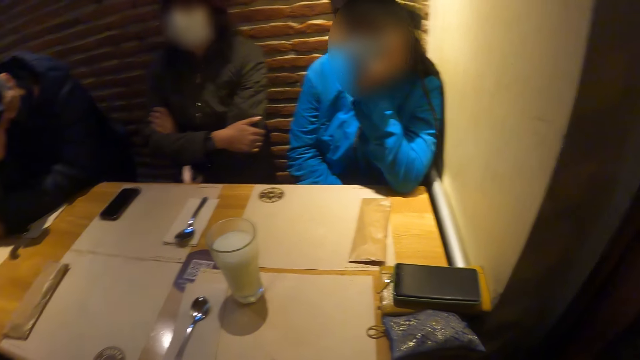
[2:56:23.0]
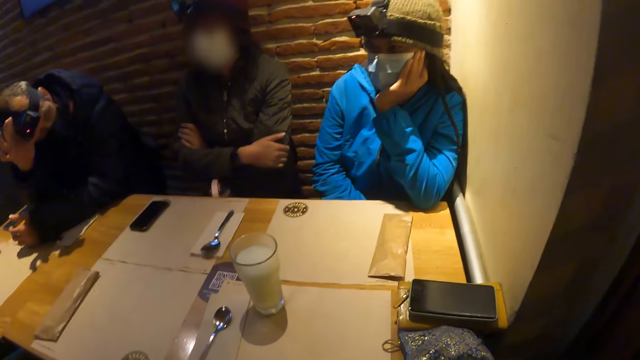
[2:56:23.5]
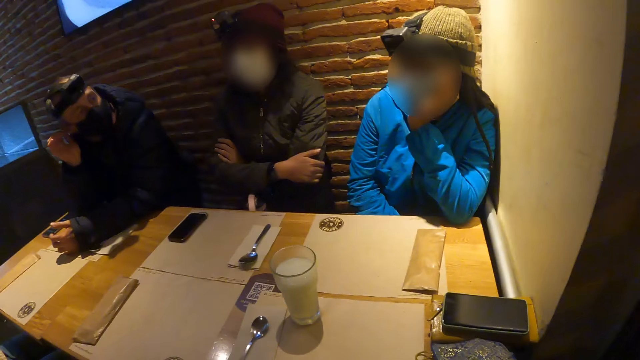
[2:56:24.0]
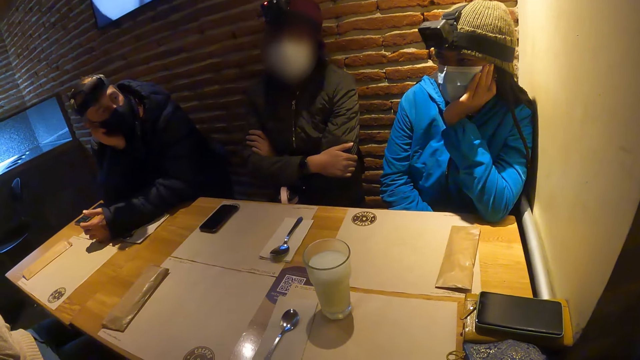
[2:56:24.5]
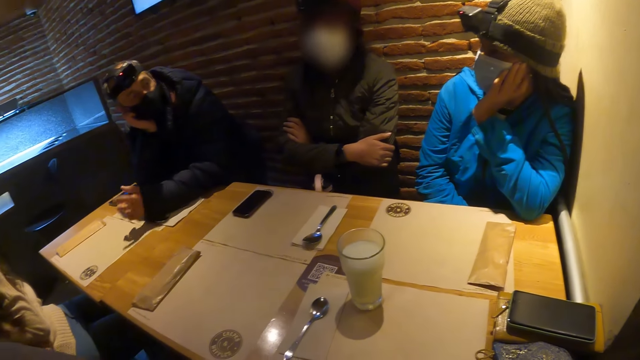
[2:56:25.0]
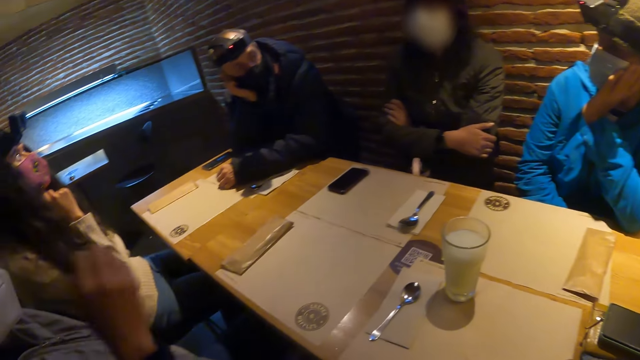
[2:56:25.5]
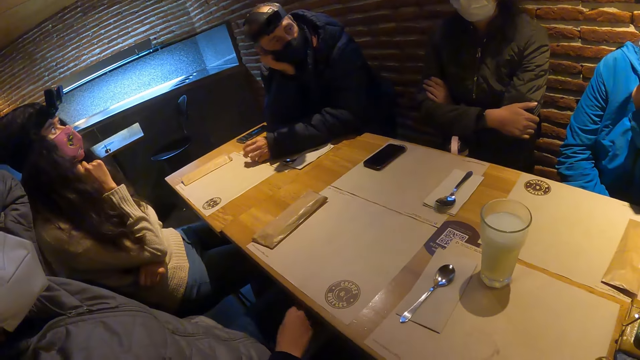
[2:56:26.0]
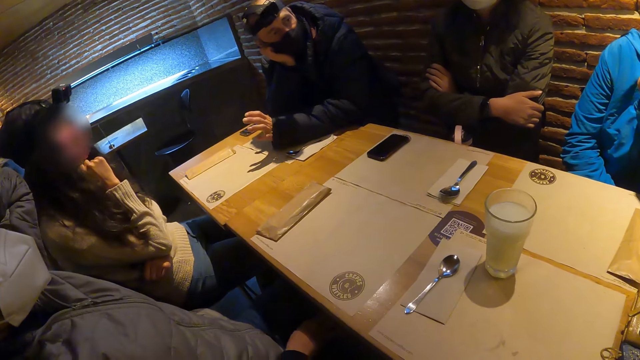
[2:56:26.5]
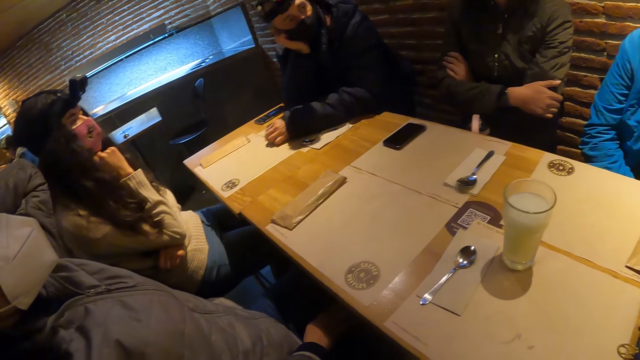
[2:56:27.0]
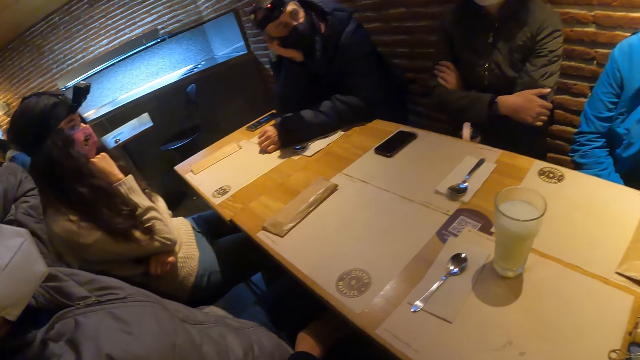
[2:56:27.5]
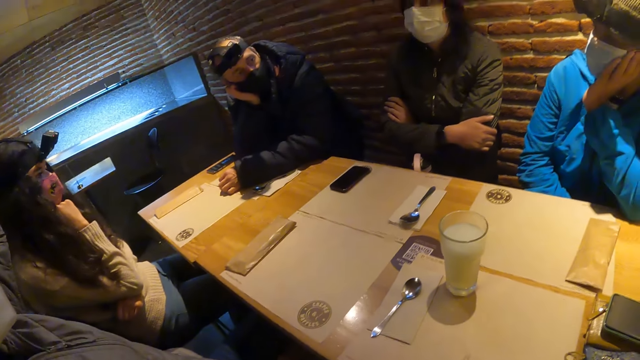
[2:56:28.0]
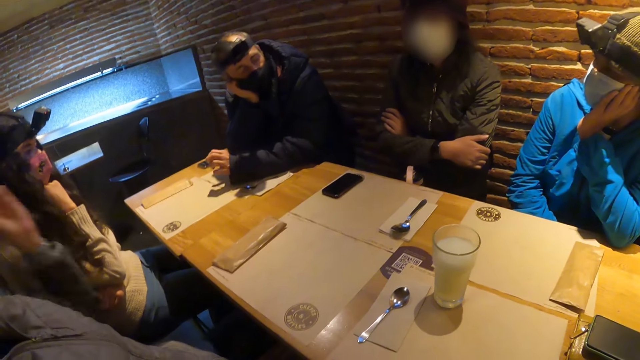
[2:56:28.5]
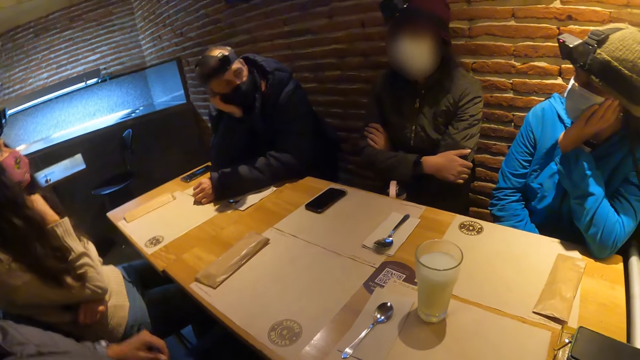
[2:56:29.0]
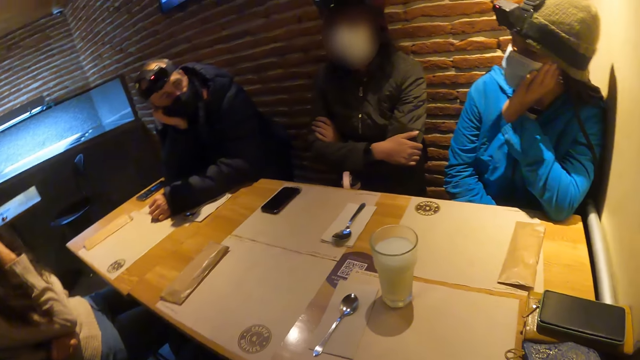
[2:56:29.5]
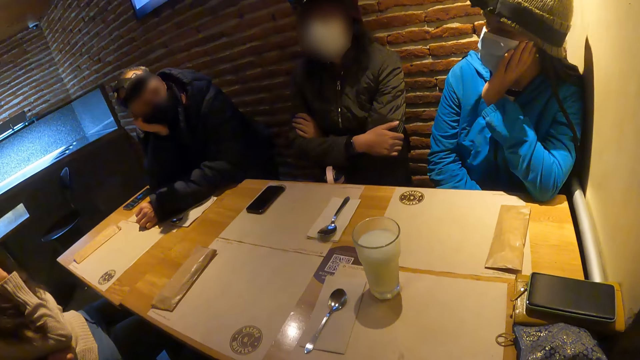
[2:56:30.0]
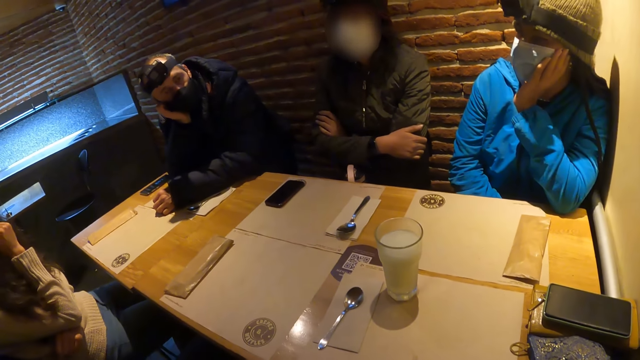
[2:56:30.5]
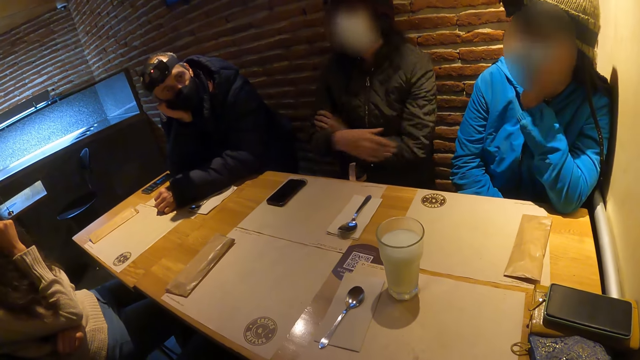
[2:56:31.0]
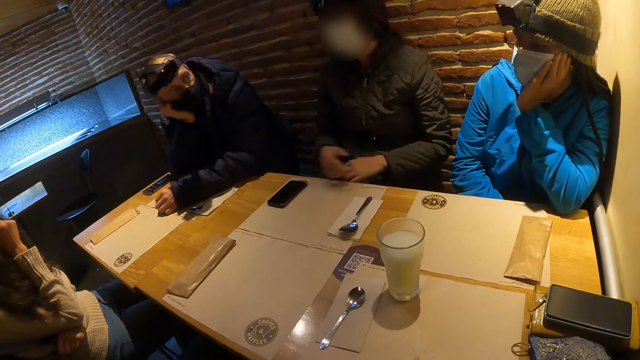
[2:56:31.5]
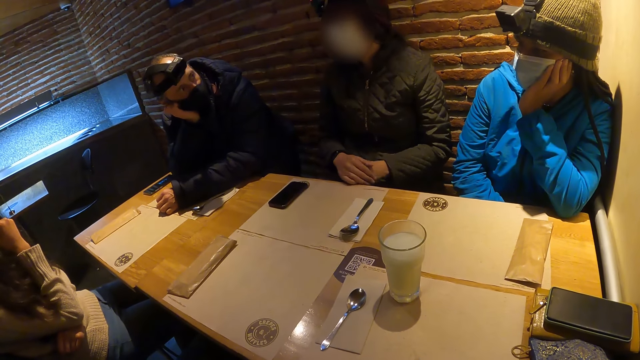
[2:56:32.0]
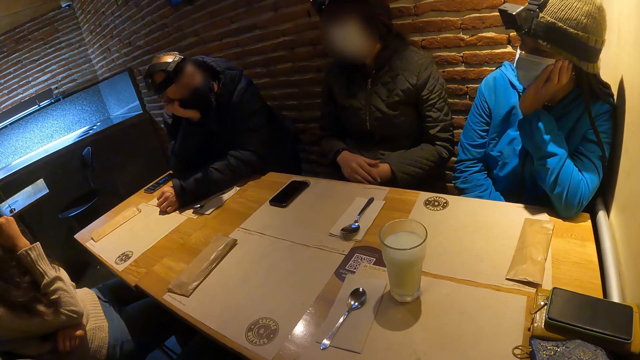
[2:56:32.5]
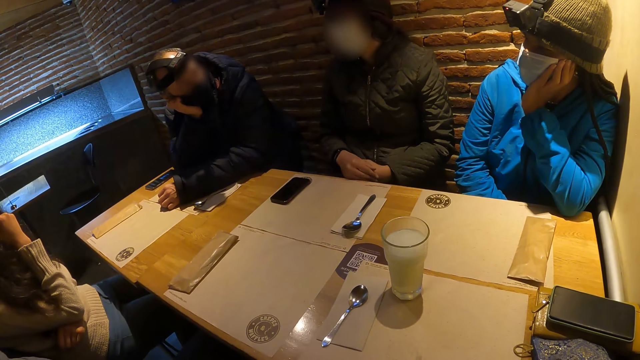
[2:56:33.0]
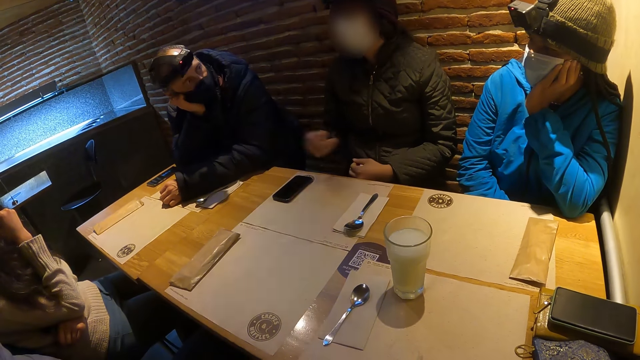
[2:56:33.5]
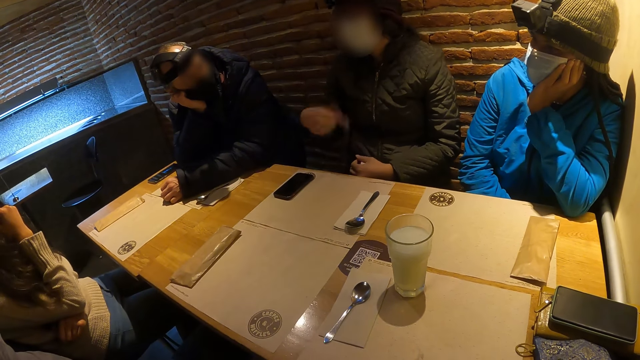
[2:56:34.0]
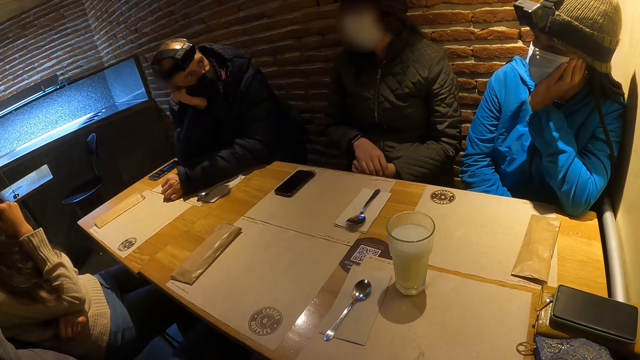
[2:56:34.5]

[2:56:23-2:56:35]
The man looks at the lady. Another man interacts with a woman. The first man talks to the lady. Another woman interacts with the other man. The other lady talks to the first man.

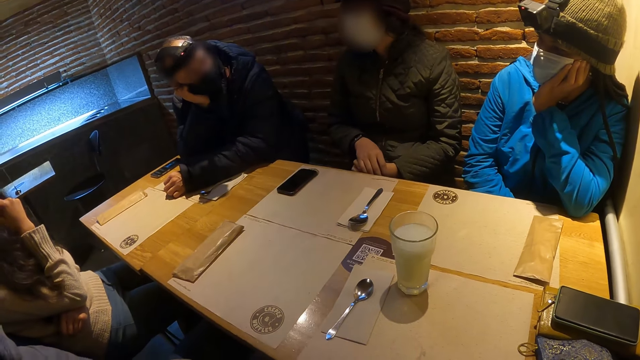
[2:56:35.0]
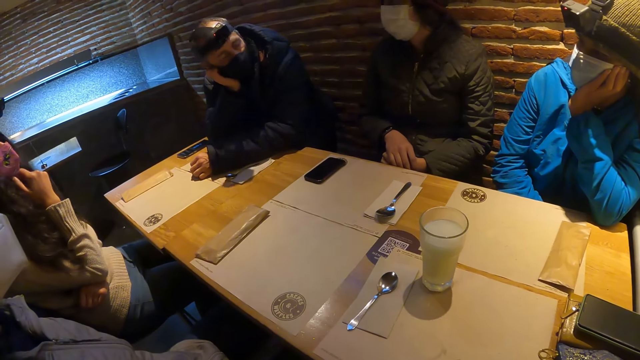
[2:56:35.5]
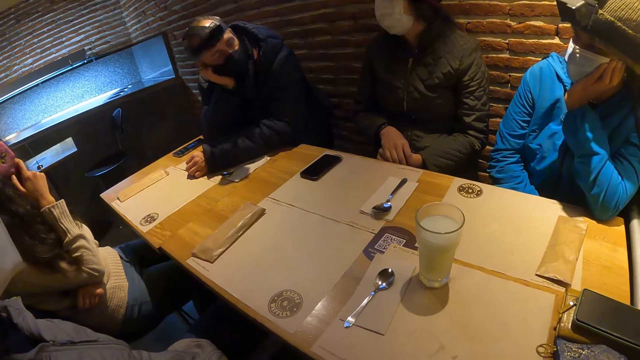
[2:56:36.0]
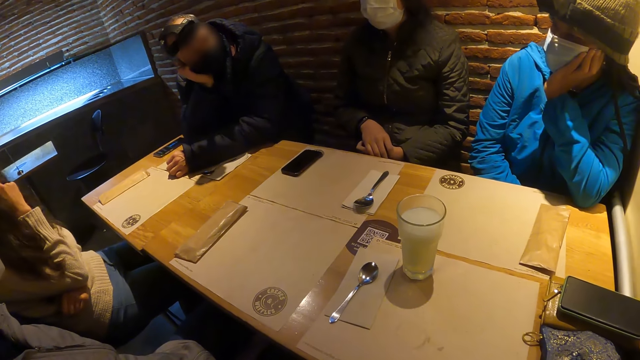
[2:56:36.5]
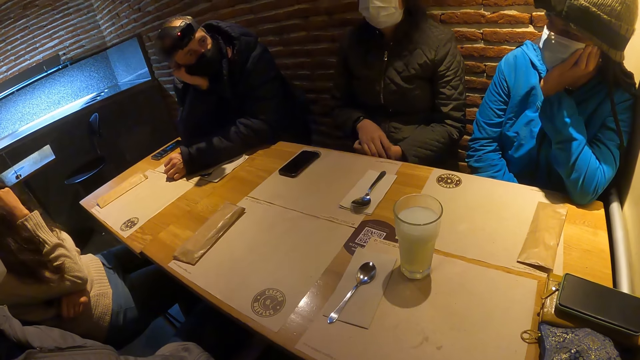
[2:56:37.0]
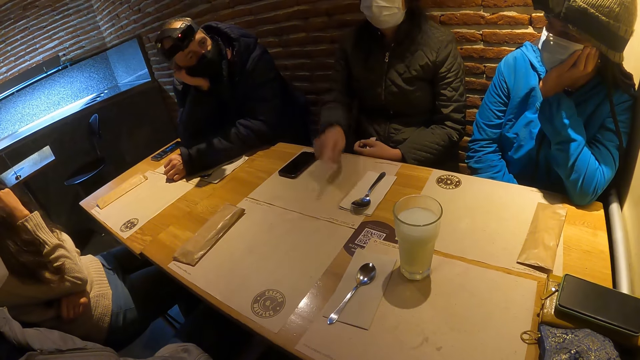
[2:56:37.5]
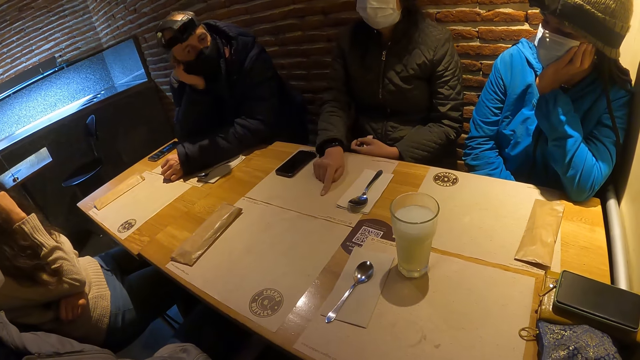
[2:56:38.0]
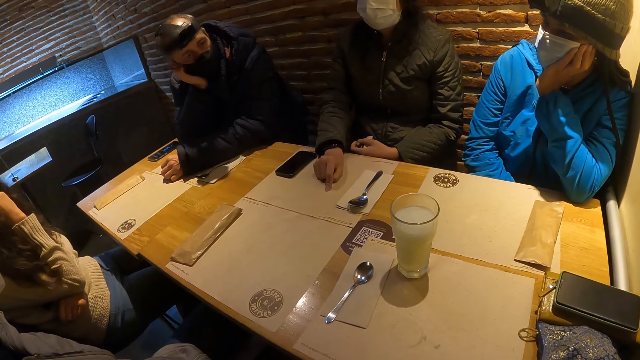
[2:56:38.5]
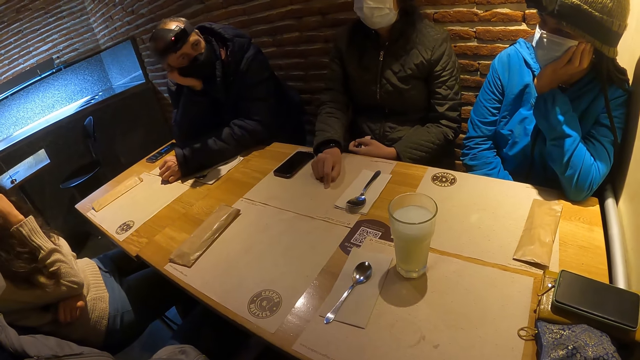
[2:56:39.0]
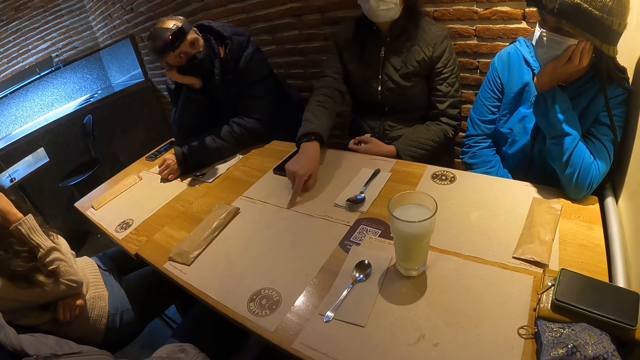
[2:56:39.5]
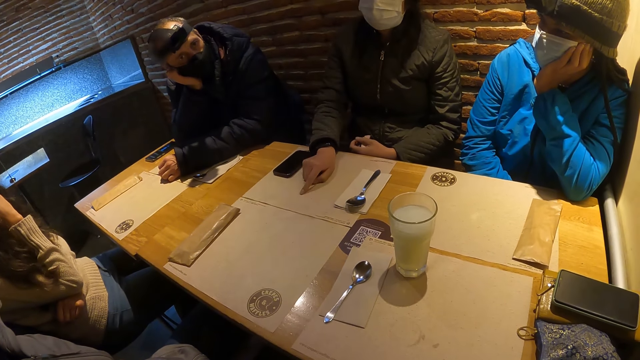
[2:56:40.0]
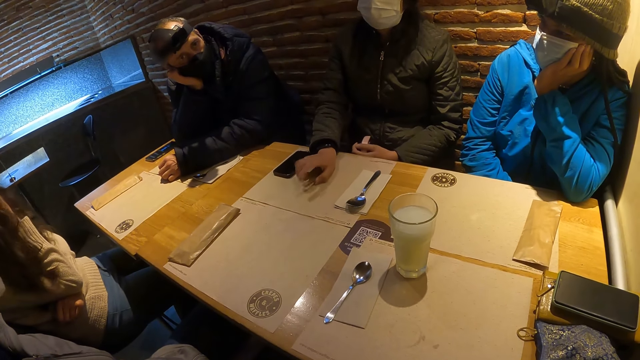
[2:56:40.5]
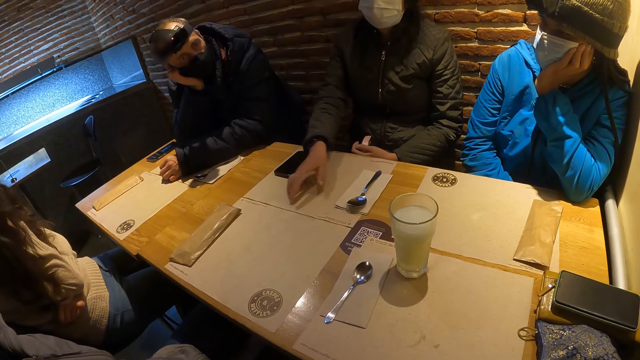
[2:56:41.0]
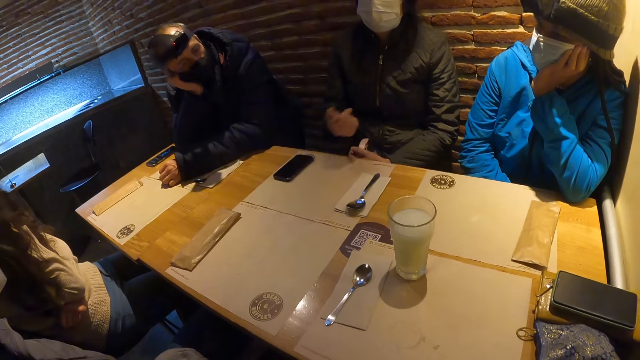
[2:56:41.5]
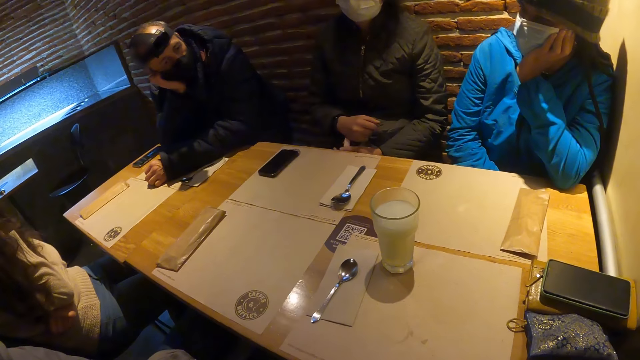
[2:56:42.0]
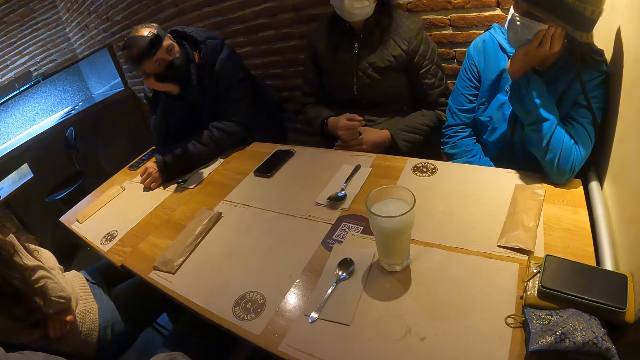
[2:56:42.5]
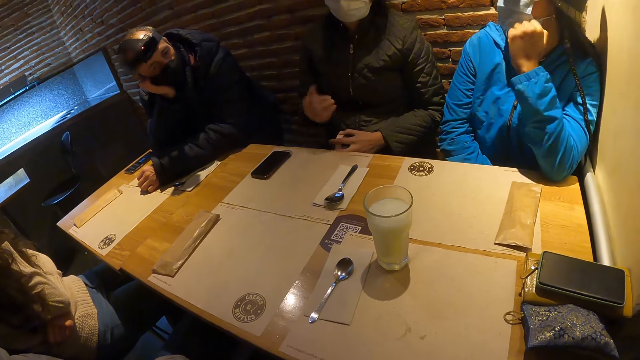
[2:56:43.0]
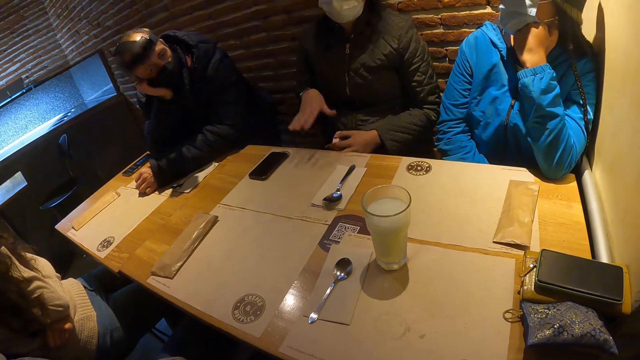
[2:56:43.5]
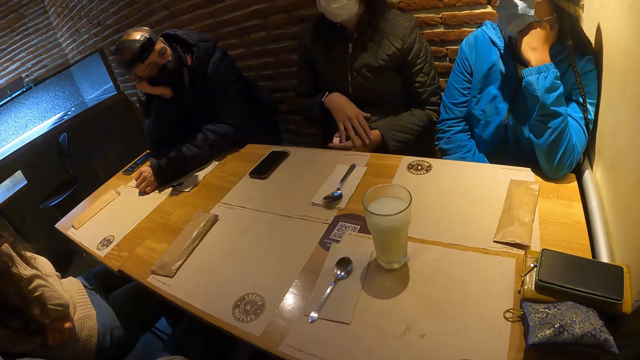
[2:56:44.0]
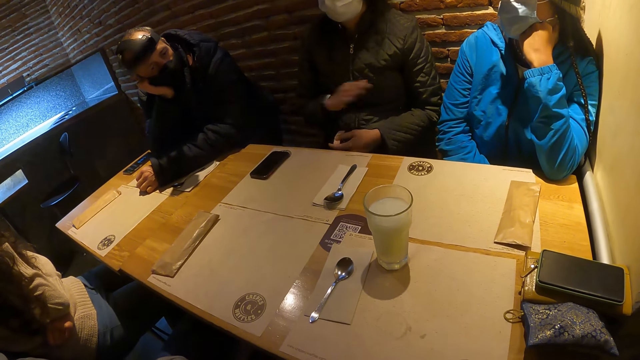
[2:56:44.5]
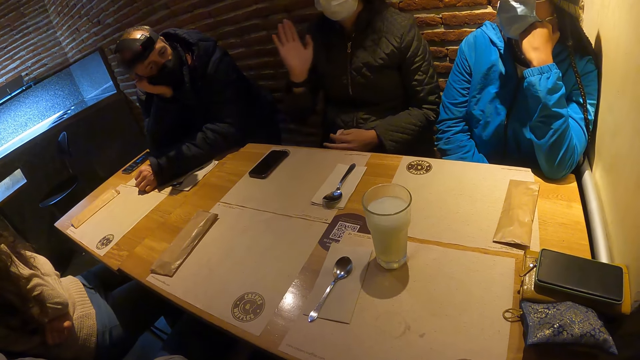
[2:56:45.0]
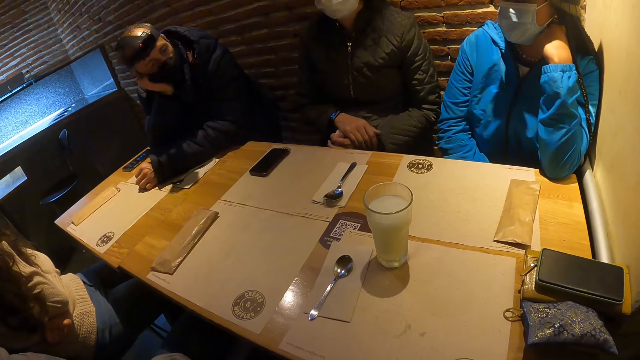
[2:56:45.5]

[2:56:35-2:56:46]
The woman interacts with the camera wearer. The woman touches the table and talks.
